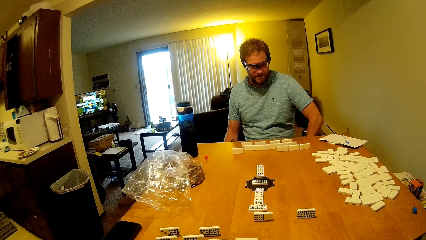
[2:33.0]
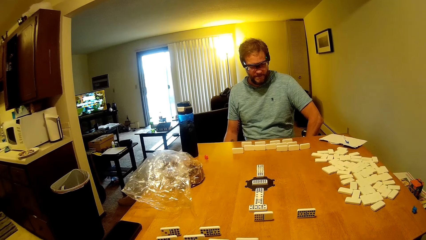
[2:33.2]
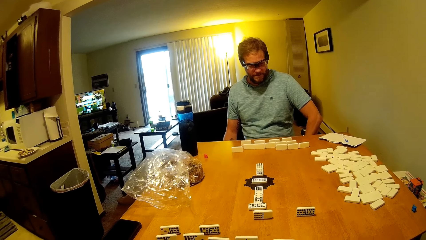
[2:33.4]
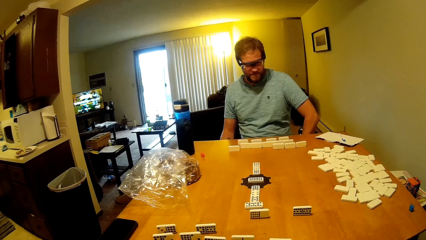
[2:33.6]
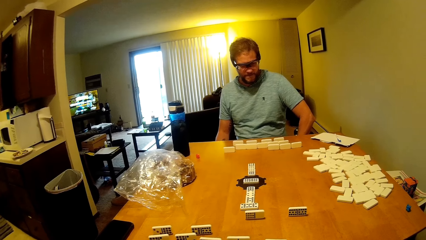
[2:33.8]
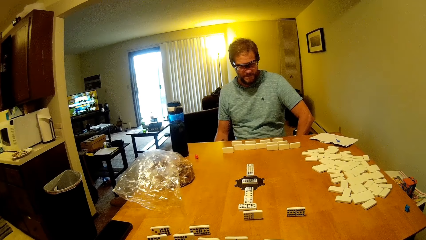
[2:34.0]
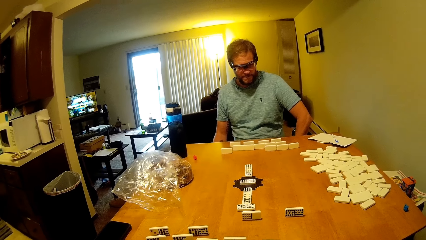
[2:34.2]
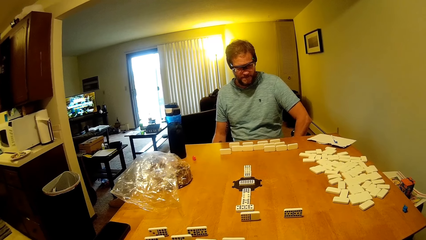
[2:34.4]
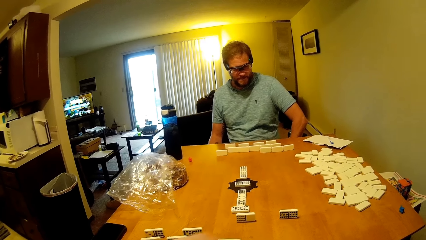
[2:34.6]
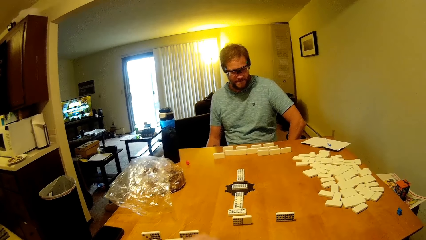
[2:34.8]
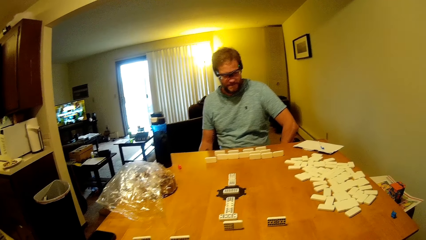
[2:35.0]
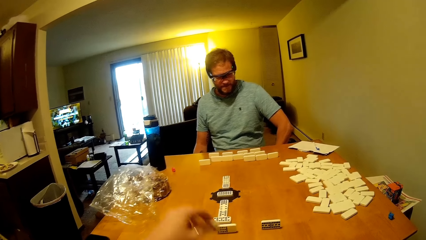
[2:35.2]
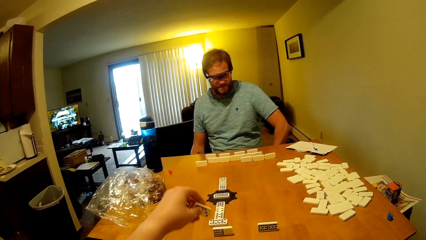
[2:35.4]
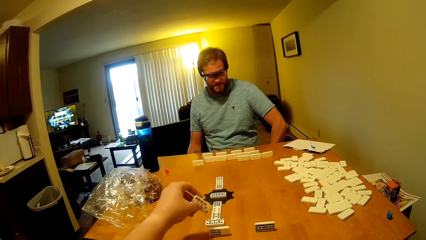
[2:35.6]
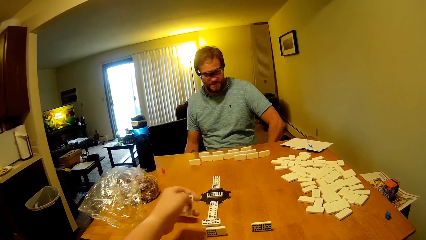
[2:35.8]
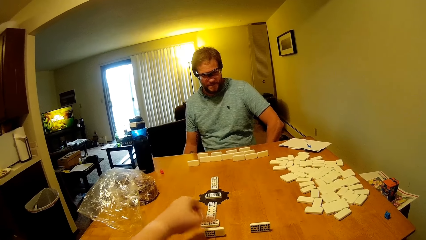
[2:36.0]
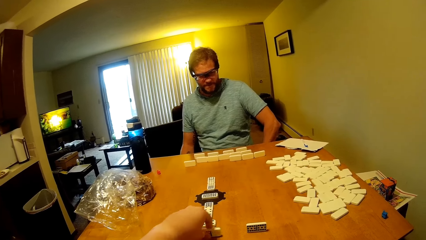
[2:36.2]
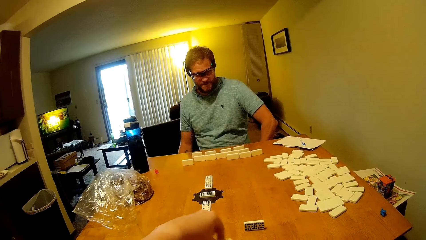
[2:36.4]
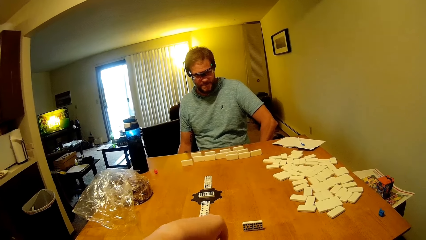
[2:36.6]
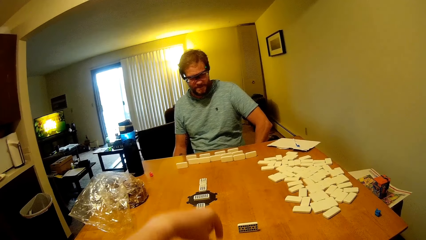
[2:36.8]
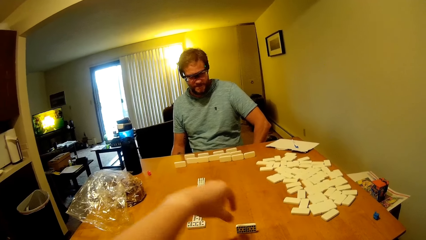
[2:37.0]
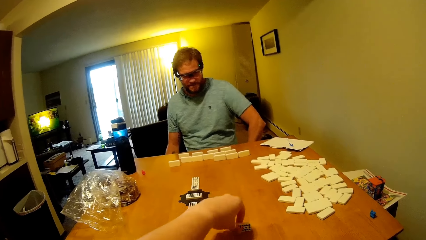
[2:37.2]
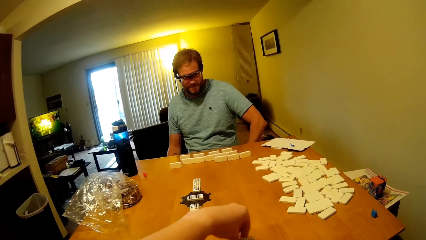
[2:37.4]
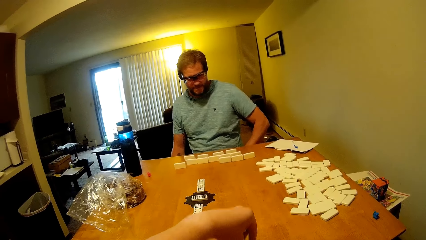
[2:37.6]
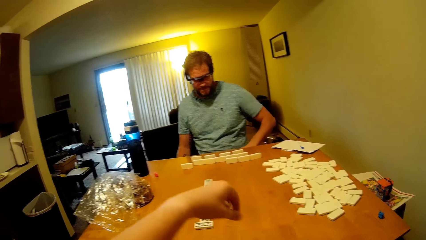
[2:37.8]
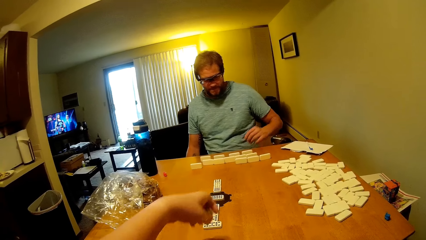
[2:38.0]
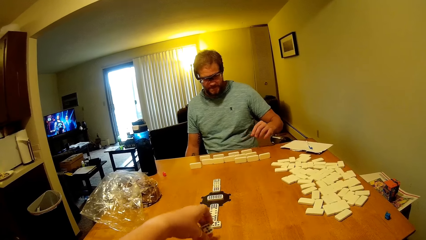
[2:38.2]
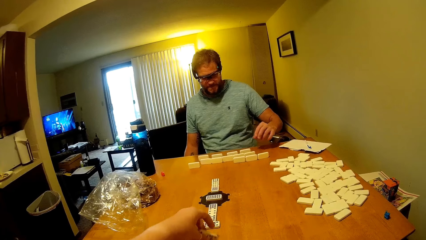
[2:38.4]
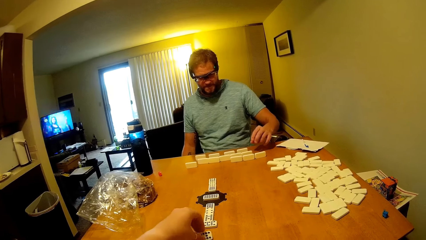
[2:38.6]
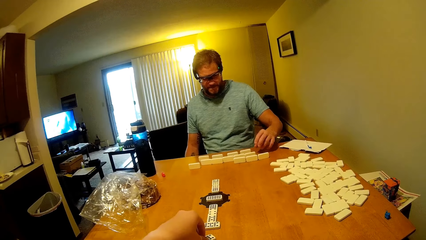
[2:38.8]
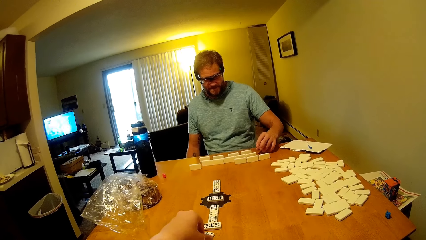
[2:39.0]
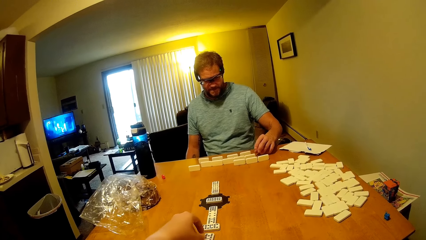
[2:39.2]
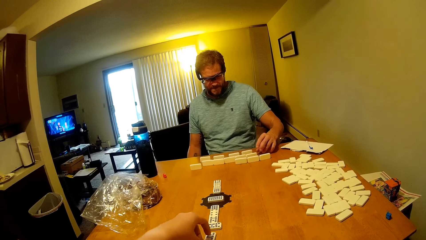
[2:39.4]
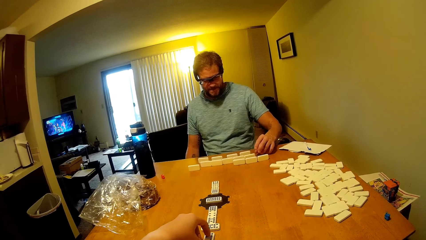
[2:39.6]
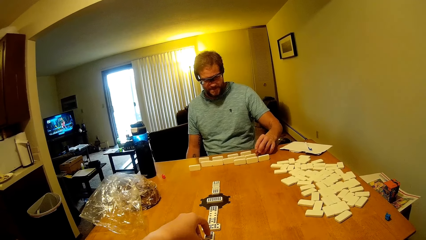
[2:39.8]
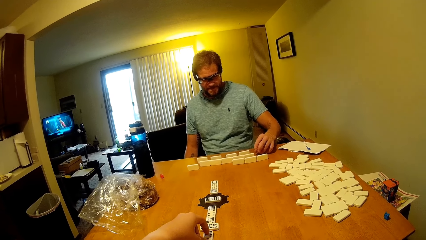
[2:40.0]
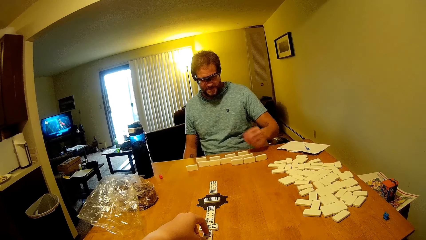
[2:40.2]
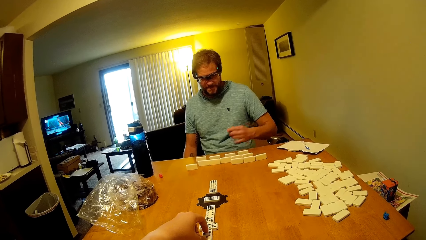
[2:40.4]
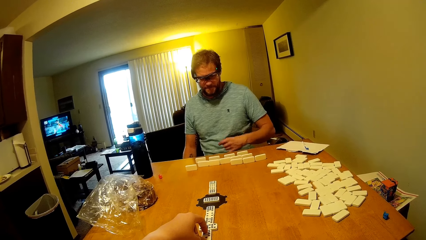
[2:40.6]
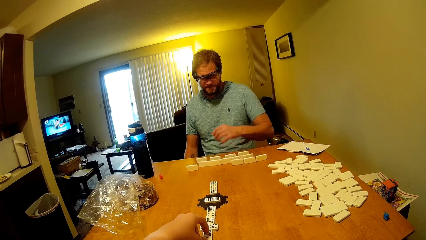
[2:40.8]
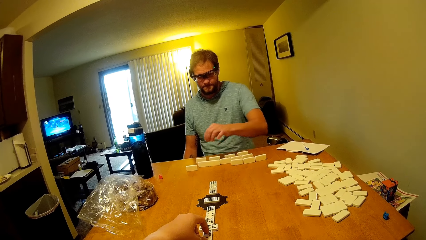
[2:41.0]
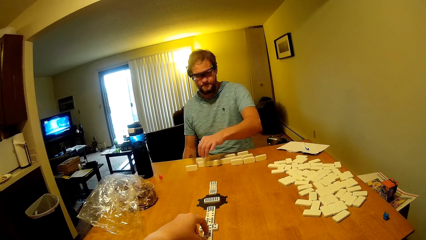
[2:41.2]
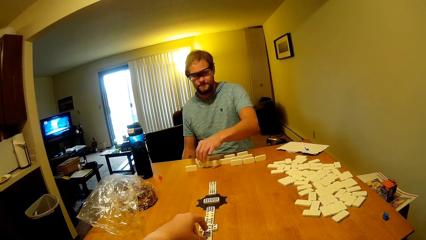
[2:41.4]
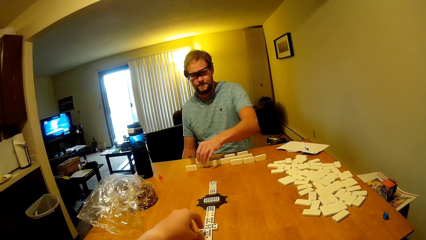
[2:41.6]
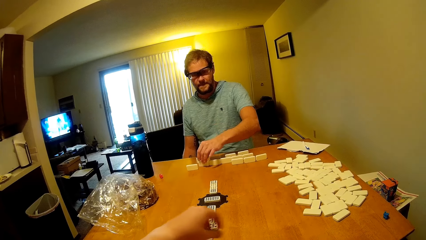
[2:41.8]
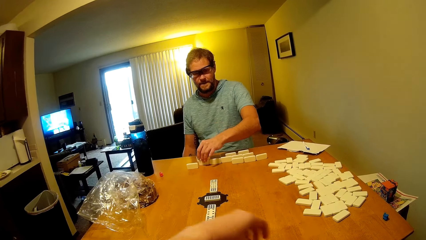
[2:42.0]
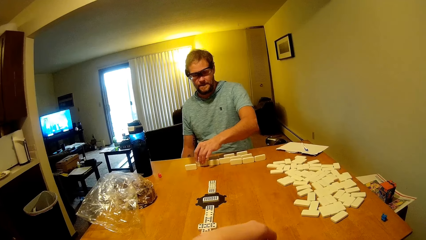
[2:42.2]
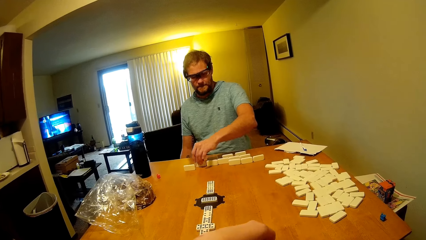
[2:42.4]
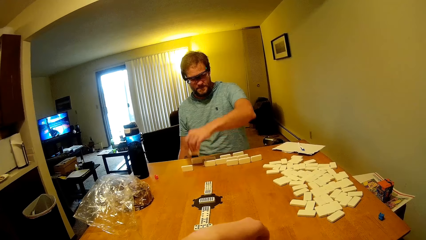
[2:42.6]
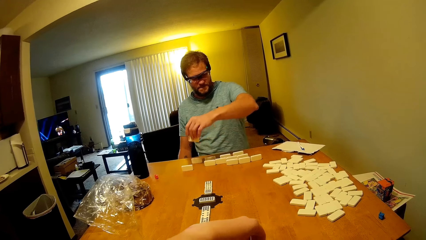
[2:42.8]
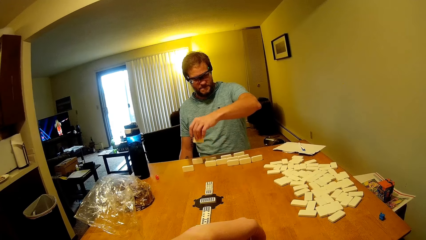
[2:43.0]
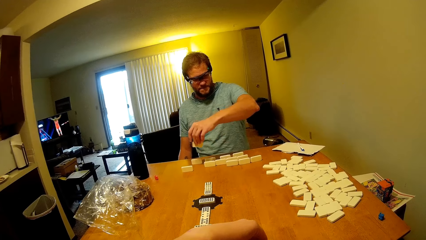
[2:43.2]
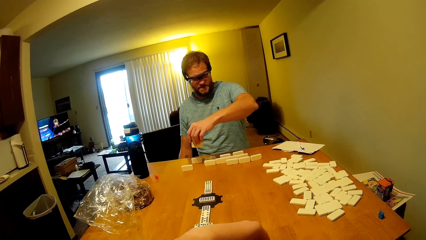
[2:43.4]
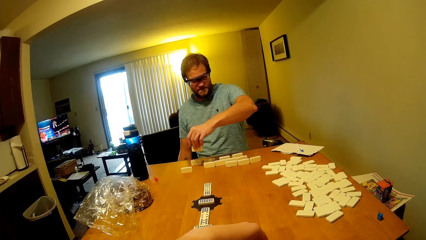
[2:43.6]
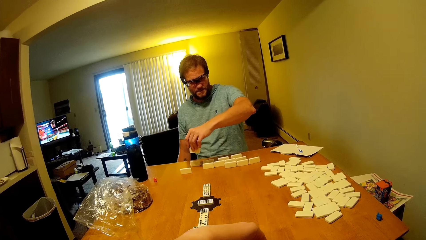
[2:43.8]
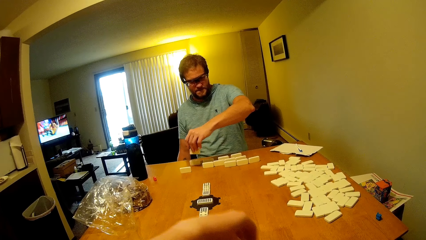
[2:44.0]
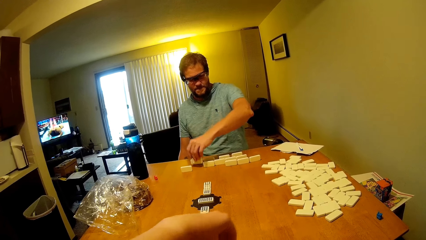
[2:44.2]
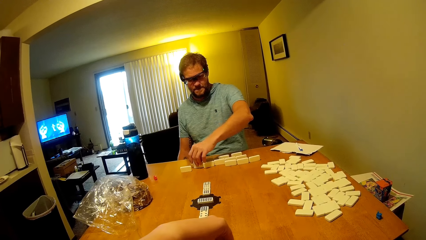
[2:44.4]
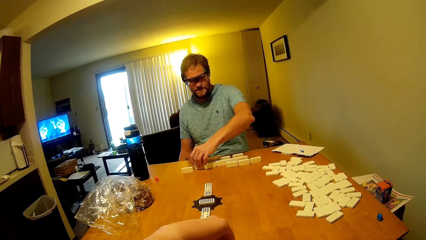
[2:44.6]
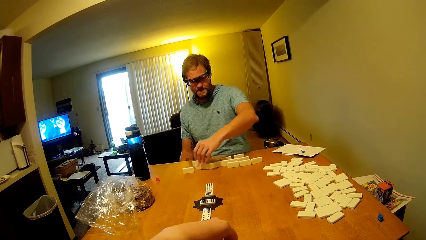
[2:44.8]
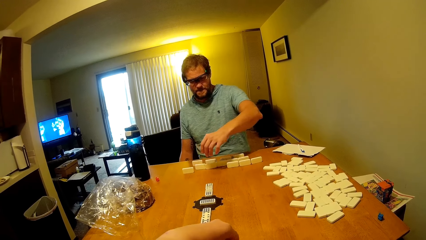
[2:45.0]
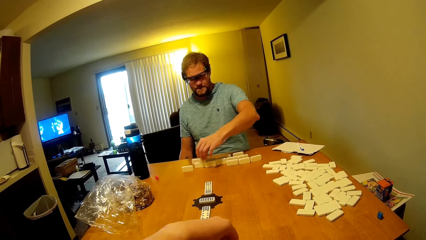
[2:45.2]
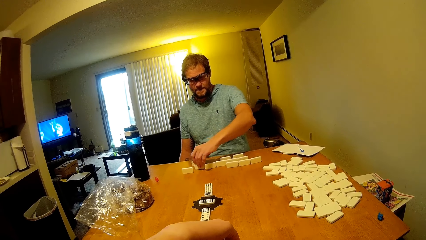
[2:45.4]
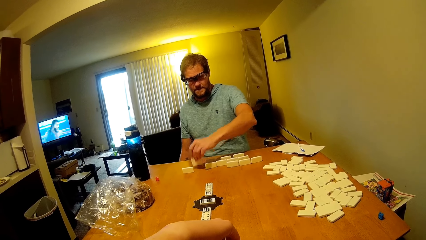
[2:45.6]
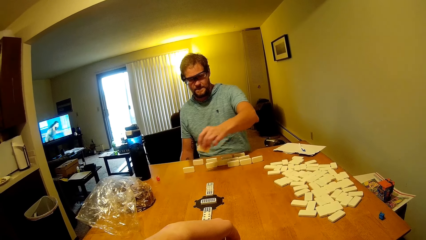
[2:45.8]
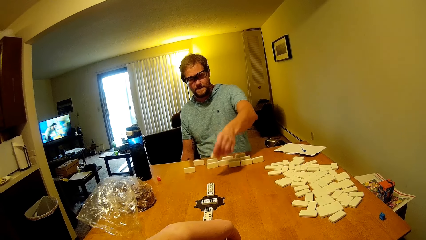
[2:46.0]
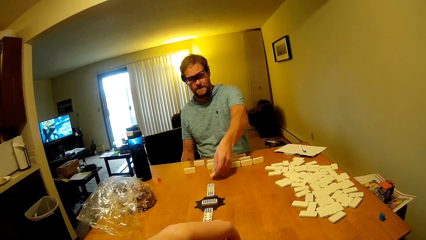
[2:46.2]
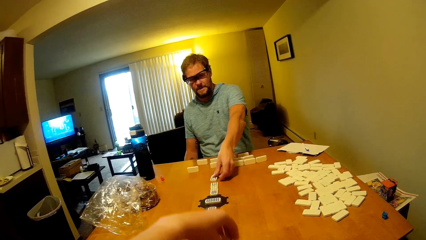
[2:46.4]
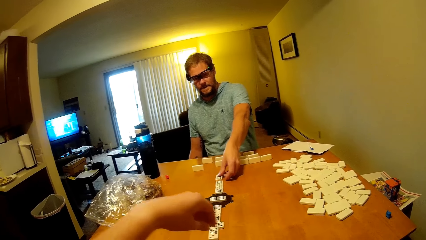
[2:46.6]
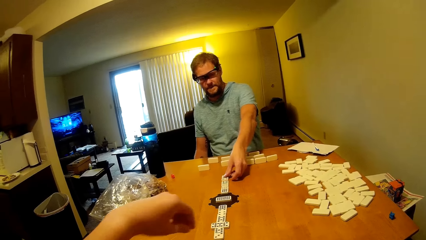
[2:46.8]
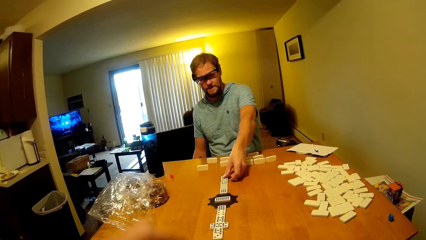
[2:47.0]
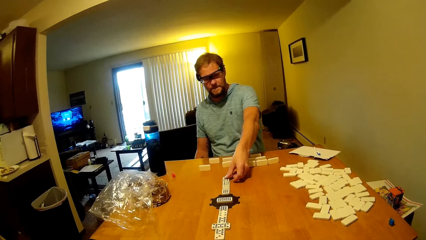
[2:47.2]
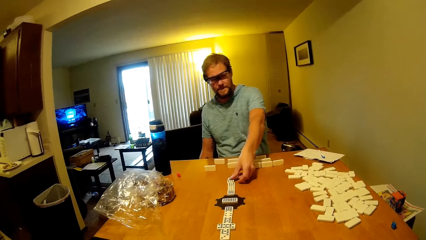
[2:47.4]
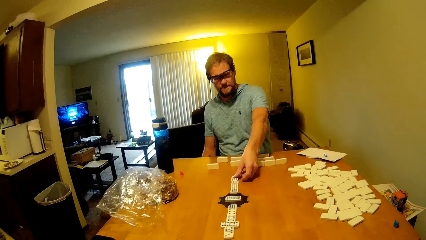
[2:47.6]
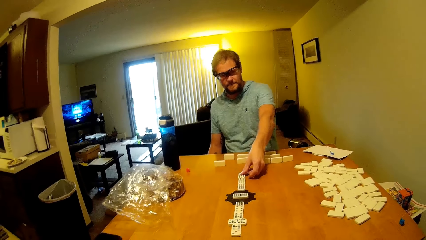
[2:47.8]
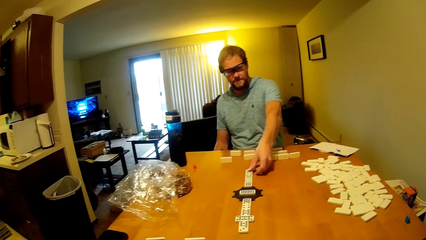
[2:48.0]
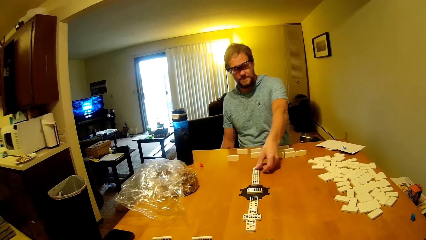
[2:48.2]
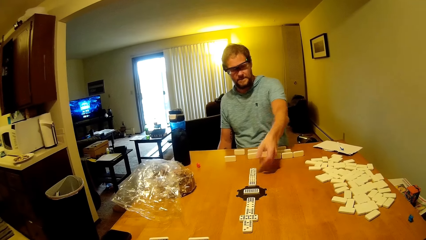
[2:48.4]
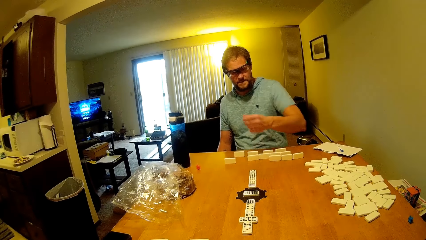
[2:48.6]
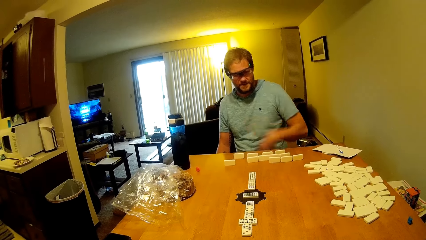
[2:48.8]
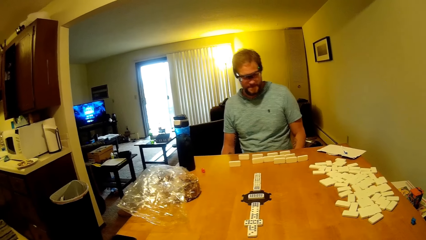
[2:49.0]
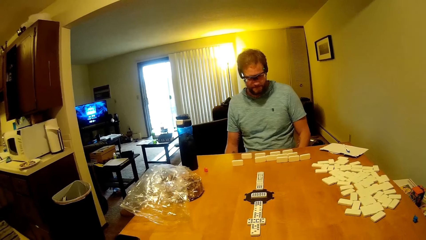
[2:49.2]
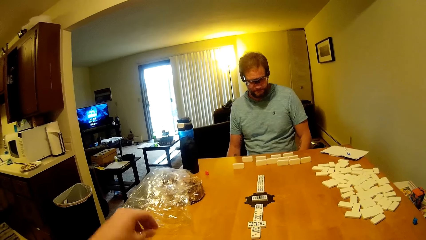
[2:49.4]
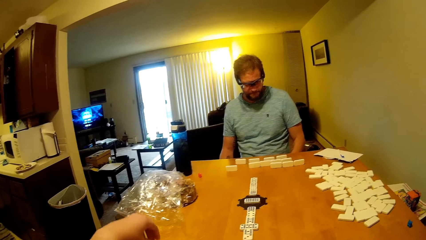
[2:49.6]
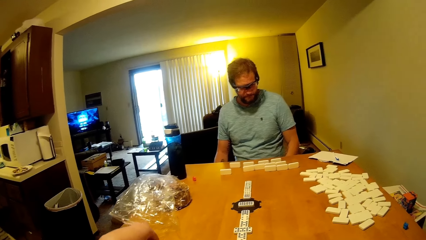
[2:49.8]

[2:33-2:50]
The camera wearer looks at the table. They pick up the domino on the table. They place a word board on the table. They move the domino on the table. They put the domino on the table. A man picks up the domino on the table. The camera wearer picks up the domino on the table. The man puts the domino on the table. The camera wearer puts the domino on the table. The man picks up the domino on the table and puts the domino on the table.
